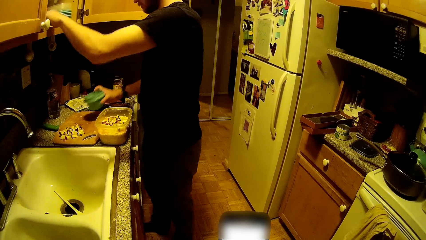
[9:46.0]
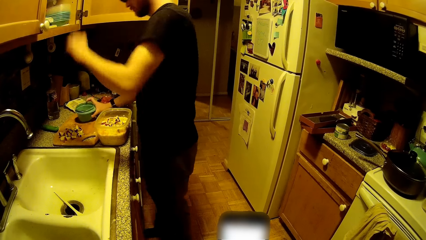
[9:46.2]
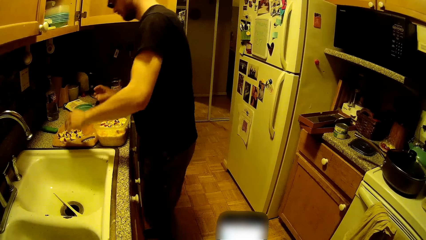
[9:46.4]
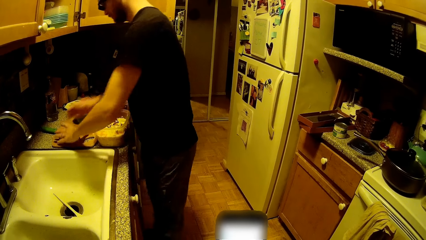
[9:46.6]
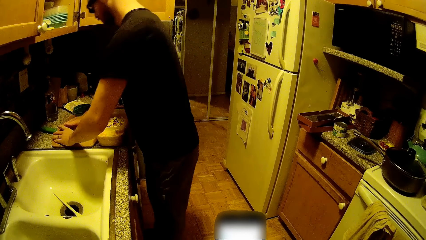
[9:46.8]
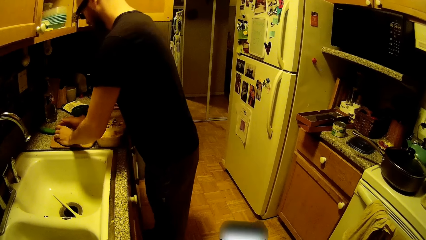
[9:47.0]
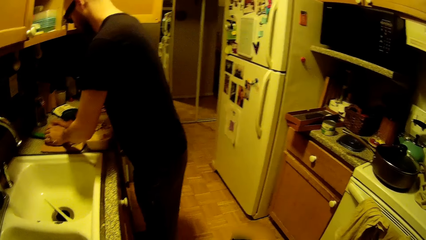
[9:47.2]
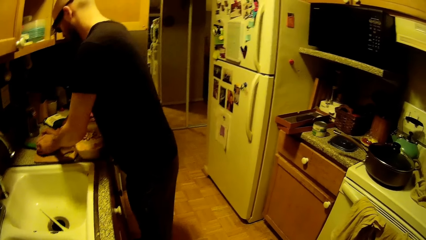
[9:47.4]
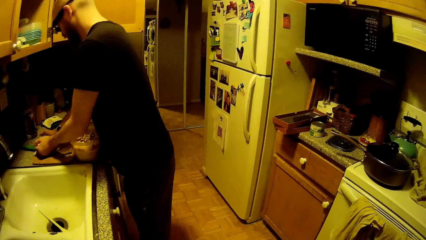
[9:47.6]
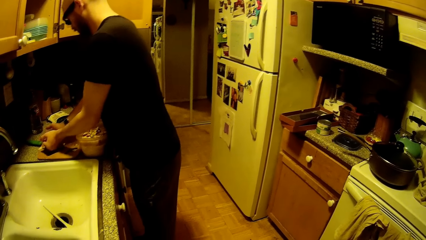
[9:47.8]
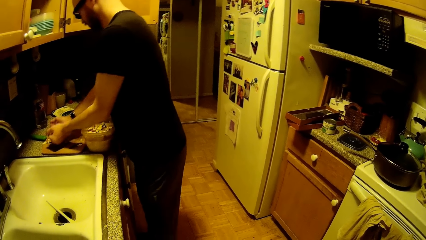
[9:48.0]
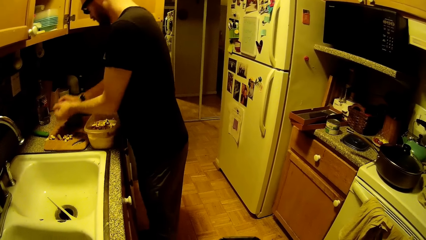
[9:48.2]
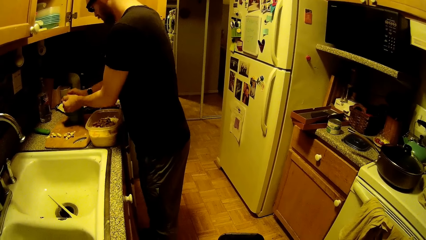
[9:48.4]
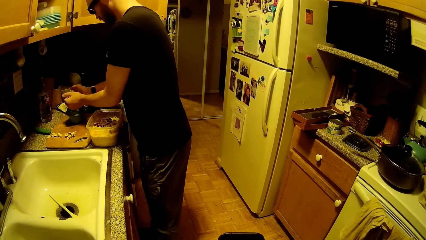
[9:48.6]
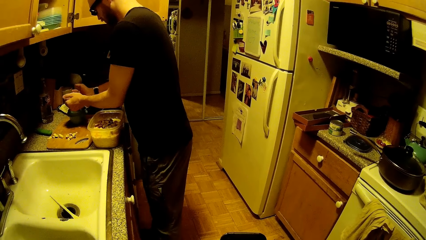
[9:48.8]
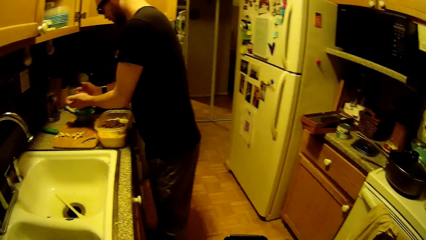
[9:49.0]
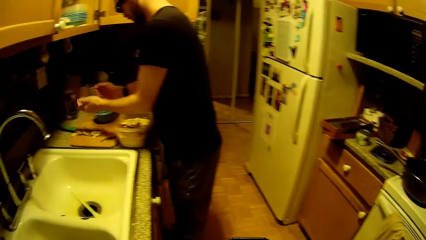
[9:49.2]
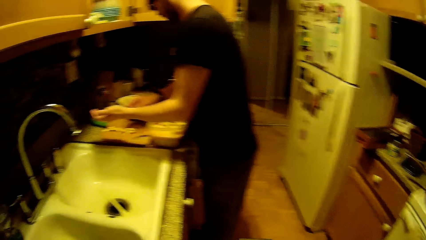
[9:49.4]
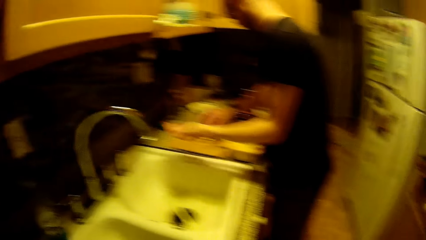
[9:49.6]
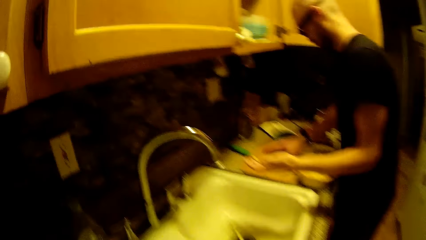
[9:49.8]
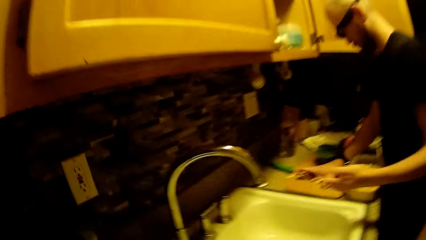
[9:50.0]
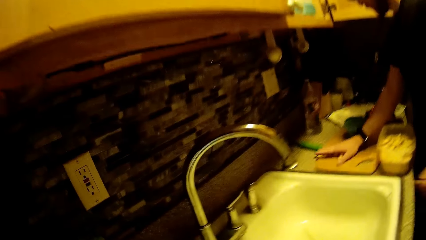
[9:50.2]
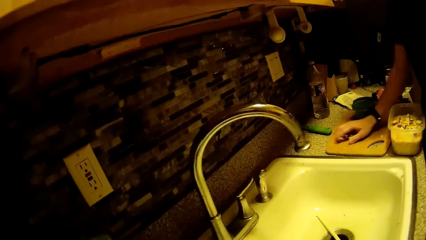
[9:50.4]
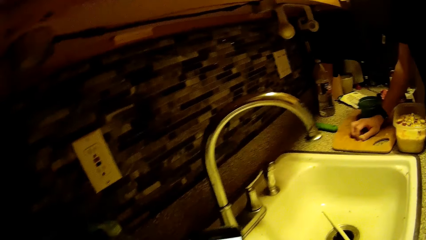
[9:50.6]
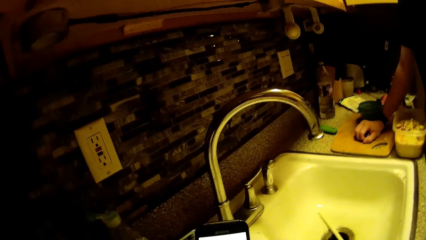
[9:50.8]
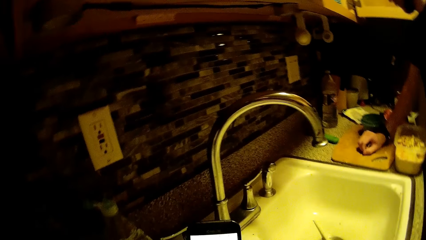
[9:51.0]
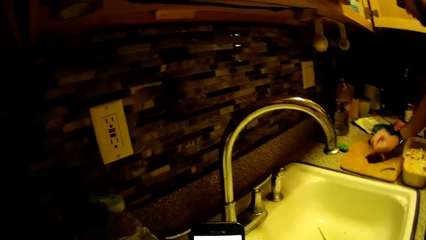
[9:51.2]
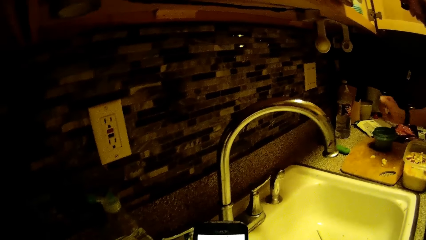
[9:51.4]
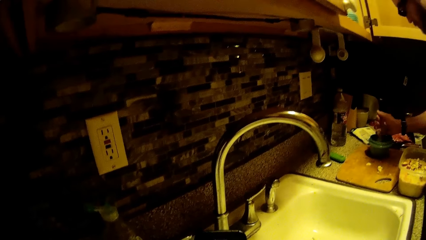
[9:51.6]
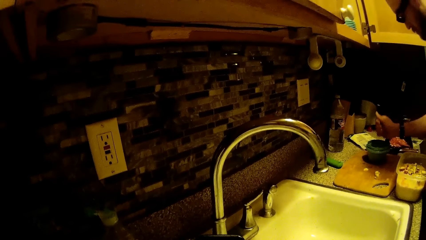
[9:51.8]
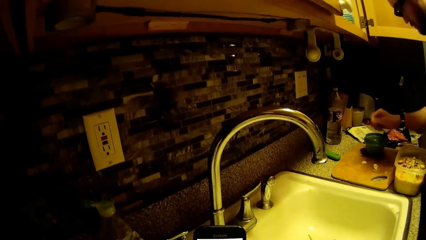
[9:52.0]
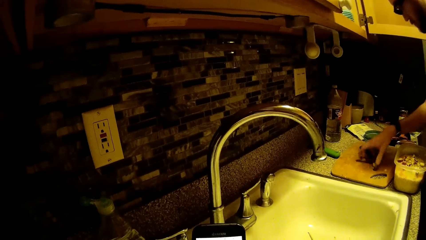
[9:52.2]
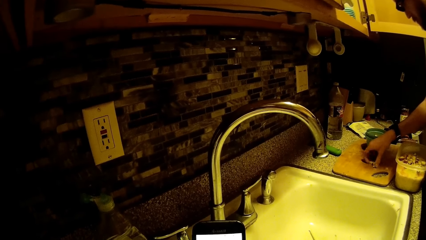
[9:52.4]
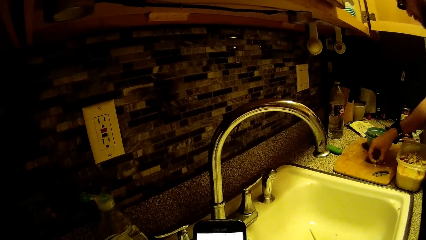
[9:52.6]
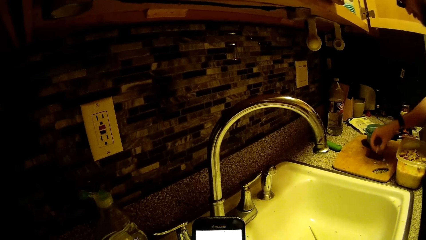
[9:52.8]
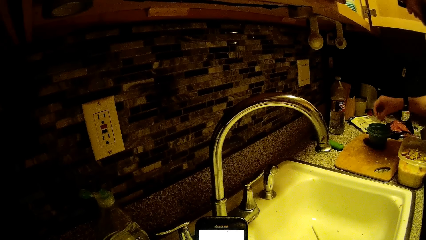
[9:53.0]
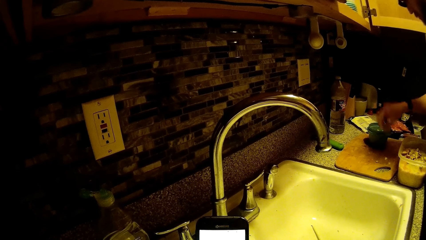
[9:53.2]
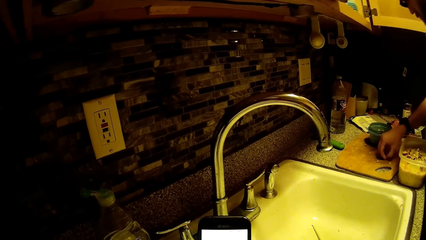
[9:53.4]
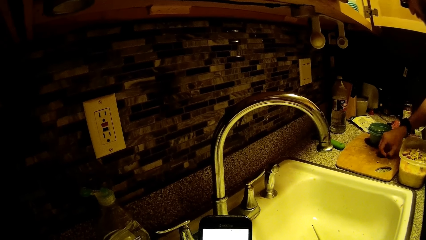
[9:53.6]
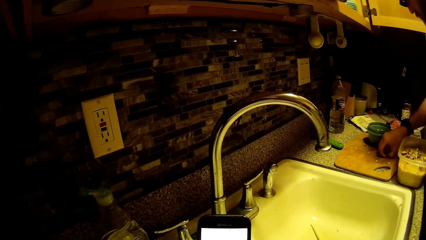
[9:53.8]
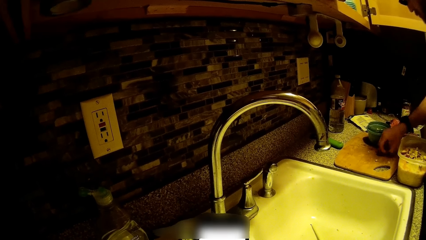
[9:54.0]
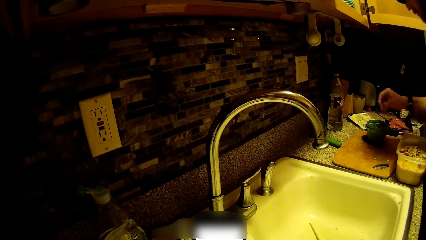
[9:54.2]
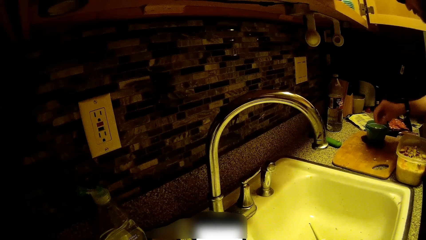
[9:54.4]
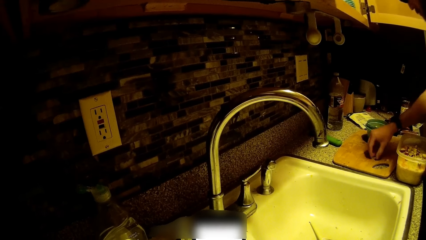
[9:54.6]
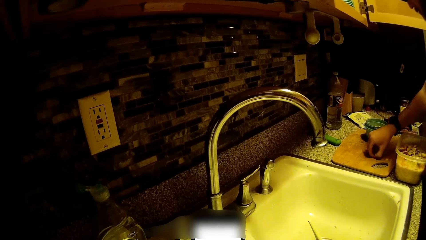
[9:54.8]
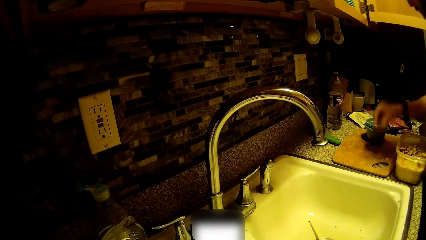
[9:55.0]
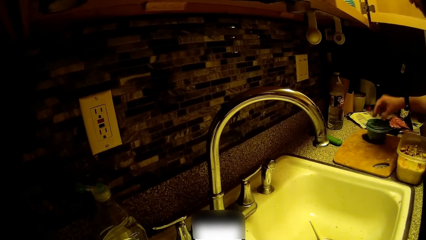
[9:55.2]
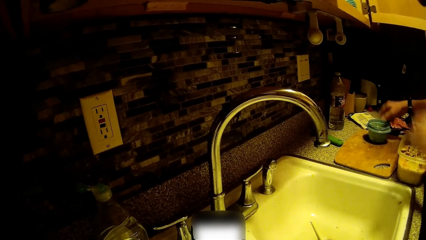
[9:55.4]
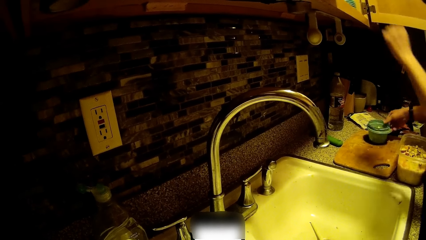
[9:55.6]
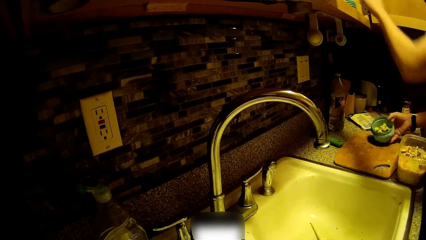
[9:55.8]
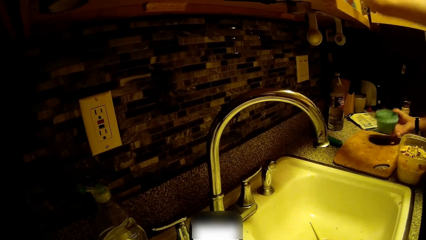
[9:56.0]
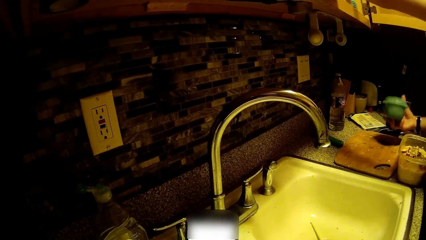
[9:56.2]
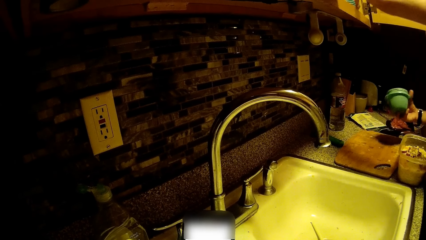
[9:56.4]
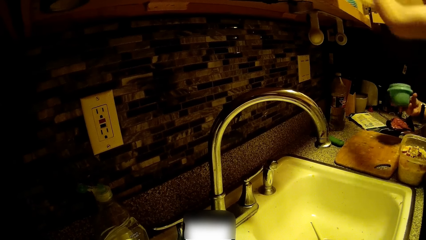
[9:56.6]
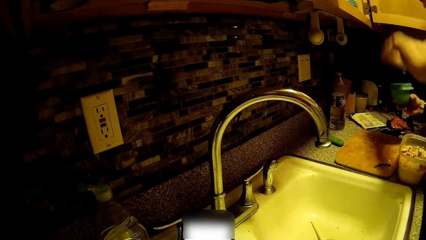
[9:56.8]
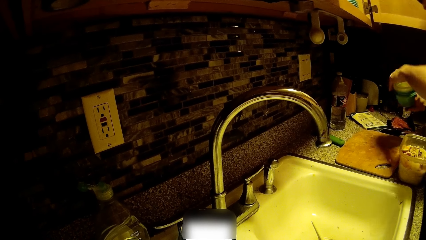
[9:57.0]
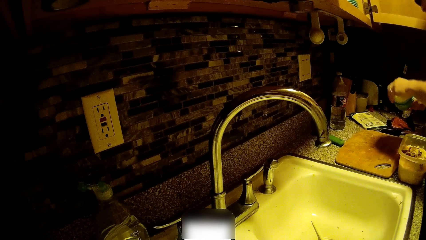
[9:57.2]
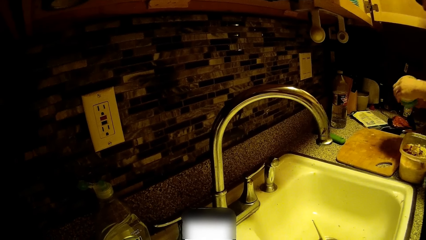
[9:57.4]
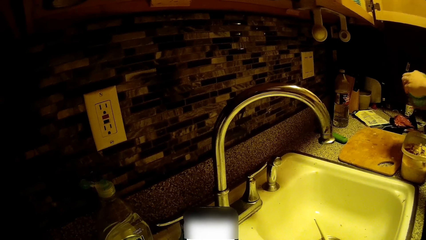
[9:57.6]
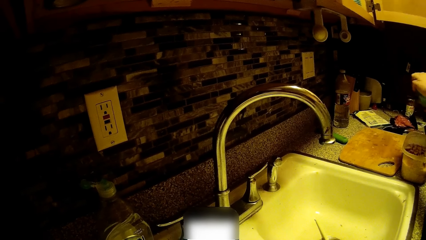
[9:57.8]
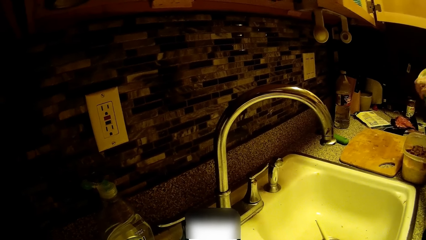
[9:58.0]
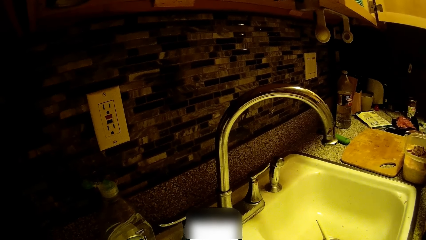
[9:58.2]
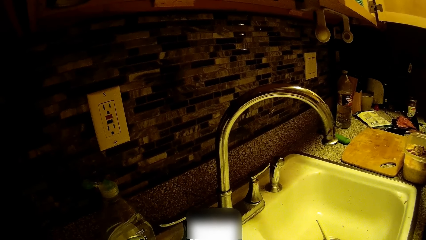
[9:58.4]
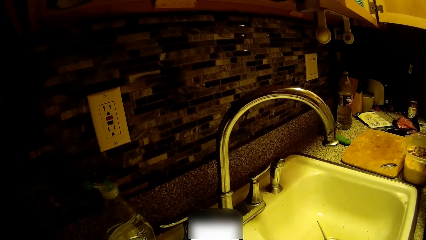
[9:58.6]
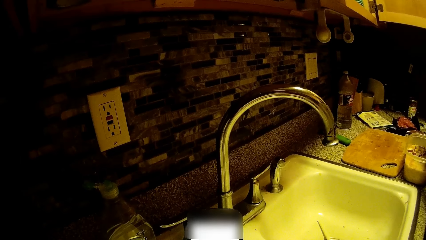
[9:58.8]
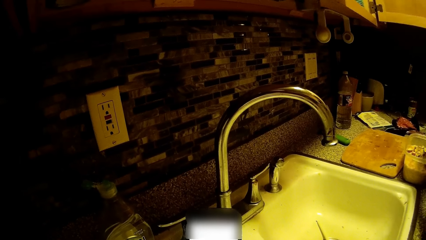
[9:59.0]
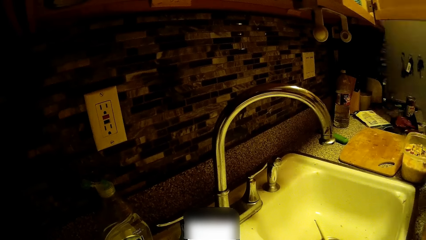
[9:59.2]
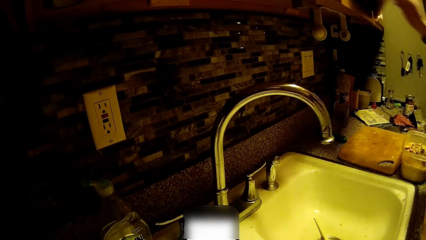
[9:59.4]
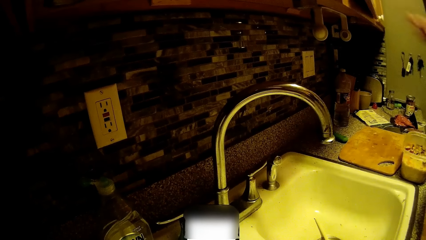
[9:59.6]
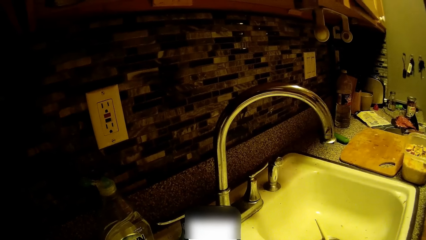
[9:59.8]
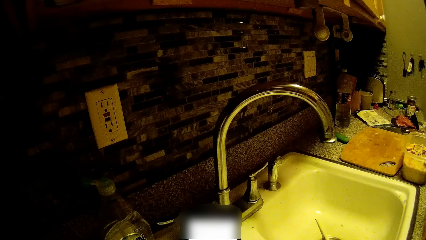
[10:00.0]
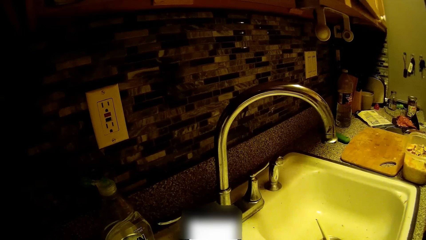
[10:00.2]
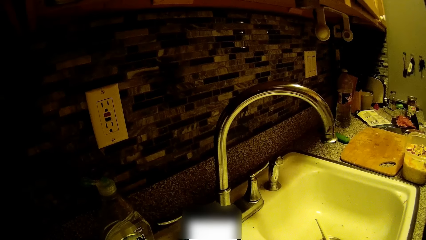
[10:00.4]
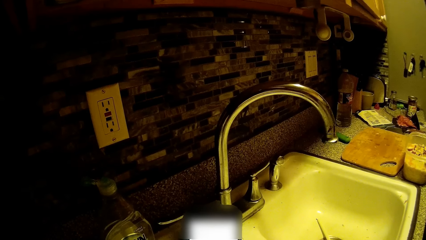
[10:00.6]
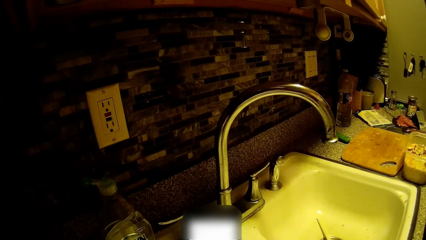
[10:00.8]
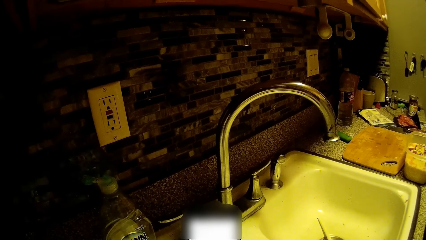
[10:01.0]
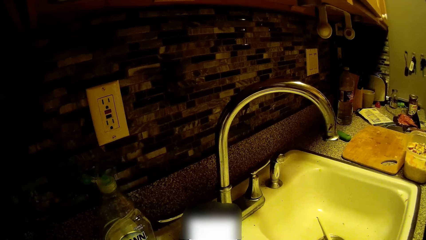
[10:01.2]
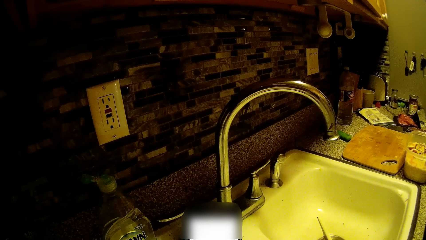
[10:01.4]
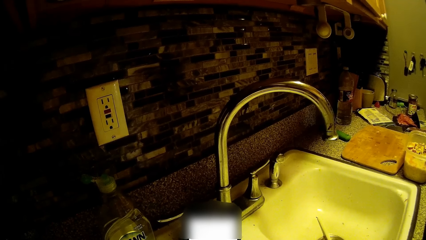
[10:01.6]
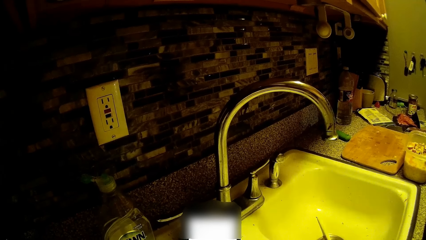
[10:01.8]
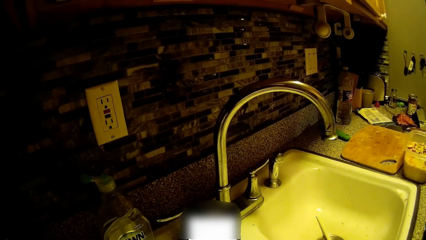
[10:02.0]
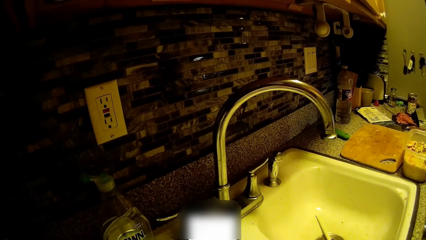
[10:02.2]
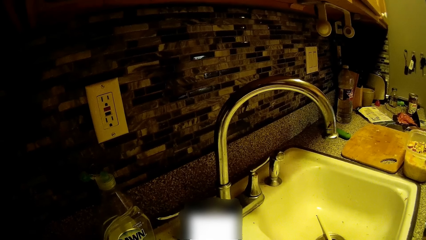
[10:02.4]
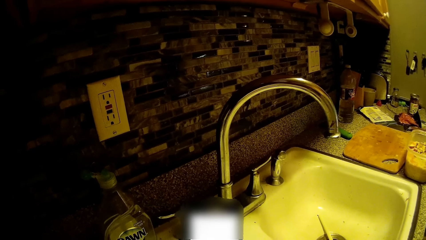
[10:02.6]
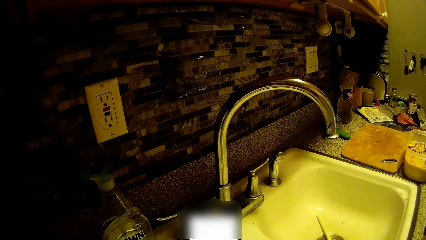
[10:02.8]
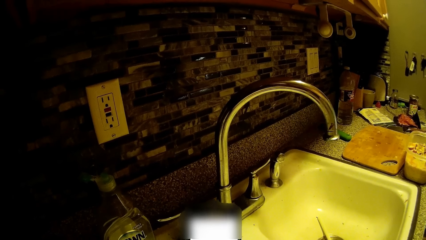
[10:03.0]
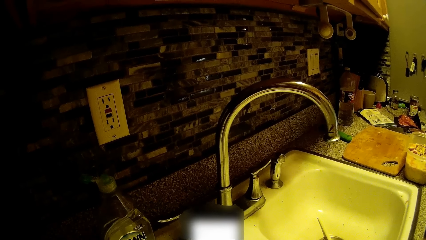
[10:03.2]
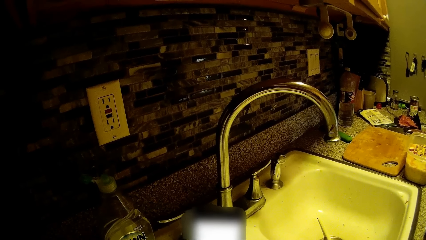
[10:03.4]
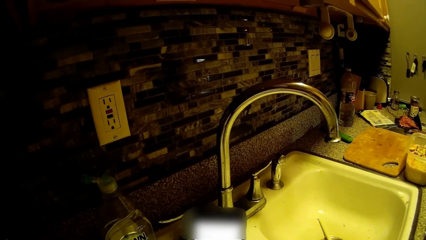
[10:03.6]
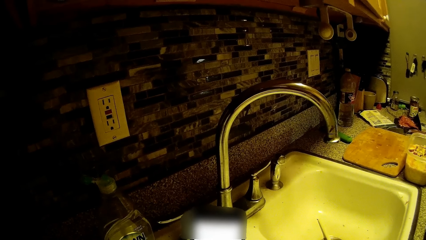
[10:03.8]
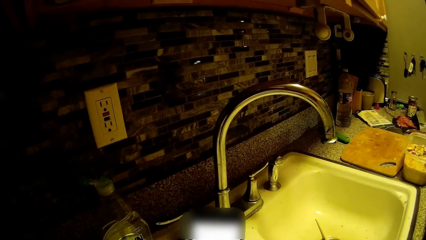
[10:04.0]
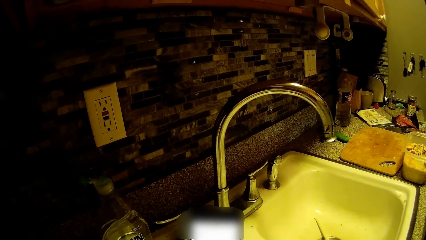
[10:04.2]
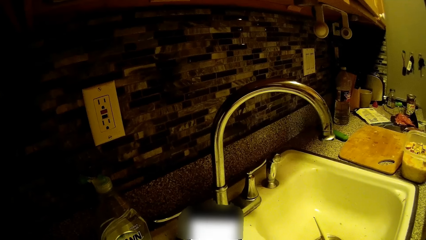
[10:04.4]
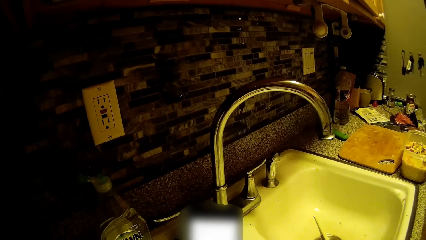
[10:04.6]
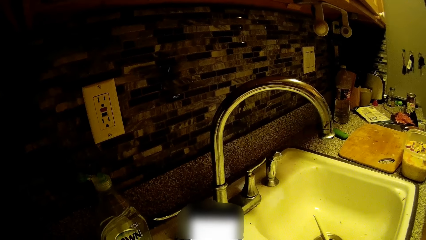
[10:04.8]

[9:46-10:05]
The man places the plastic lid inside the cabinet with his left hand. He places the plastic bowl on the chopping board with his right hand. He picks up the sliced apples on the chopping board with both hands. He drops the sliced apples into the plastic bowl with both hands. He picks up the sliced apples on the chopping board with his right hand. The camera wearer operates the phone with both hands. The man drops the sliced apples into the plastic bowl with his right hand. He picks up the sliced apples on the chopping board with his right hand. The camera wearer looks at the phone. The man drops the sliced apples into the plastic bowl with his right hand. He picks up the sliced apples on the chopping board with his right hand. He drops the sliced apples into the plastic bowl with his right hand. He picks up the sliced apple on the chopping board with his right hand. He drops the sliced apple into the plastic bowl with his right hand. He picks up the plastic lid from the cabinet with his left hand. He covers the plastic bowl with the plastic lid with his left hand. He closes the cabinet with his right hand.
